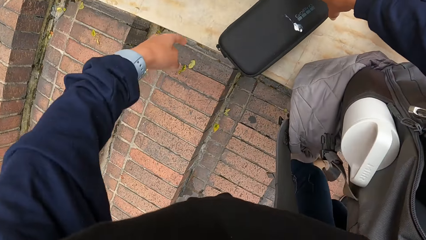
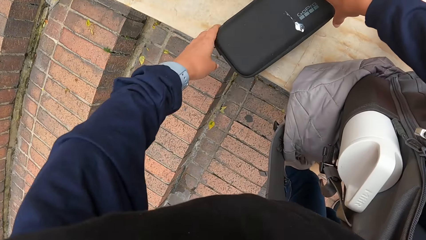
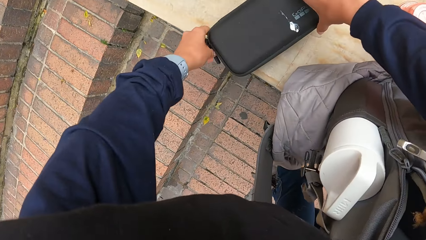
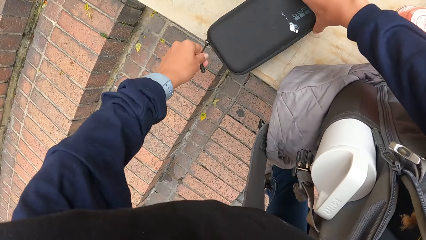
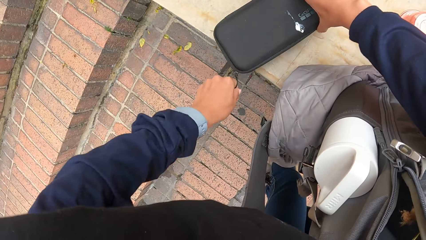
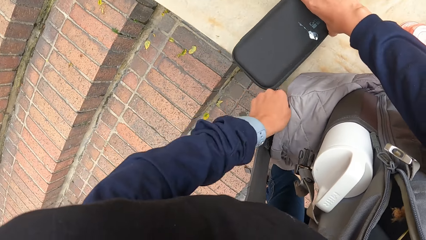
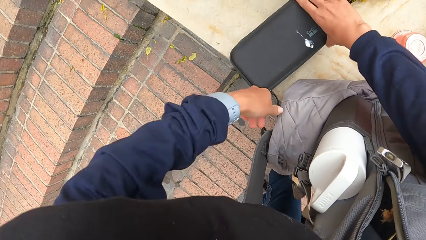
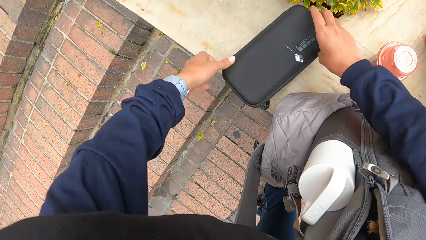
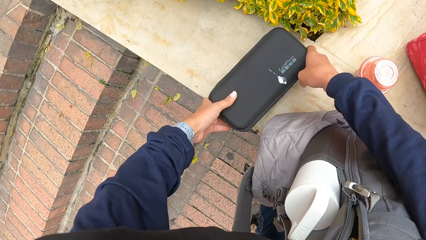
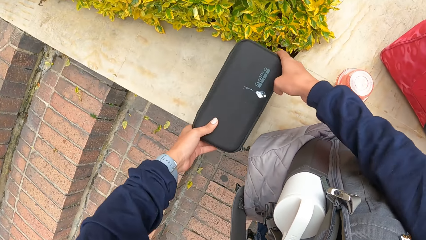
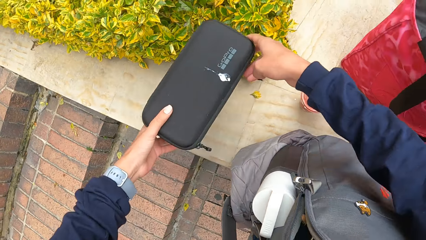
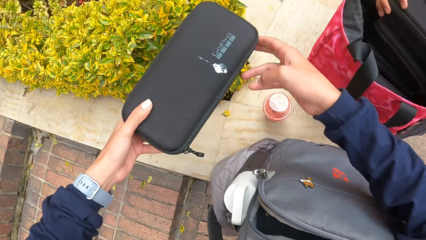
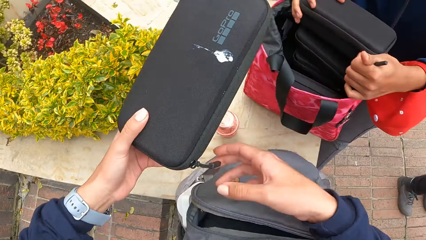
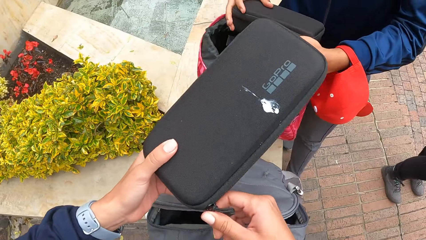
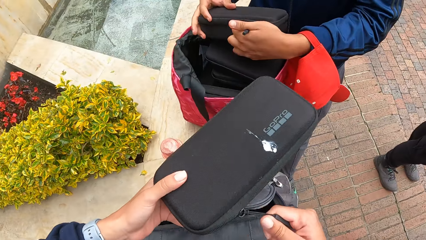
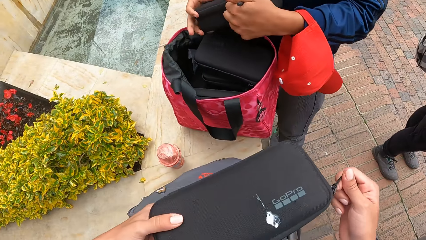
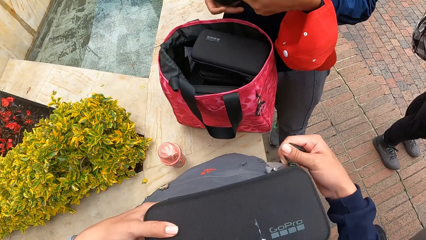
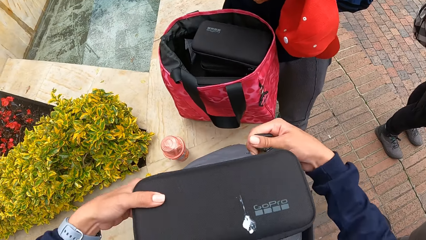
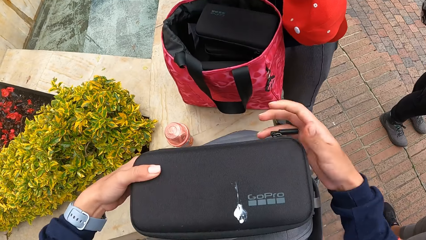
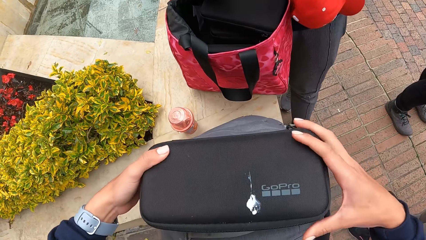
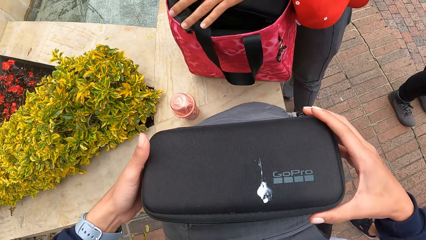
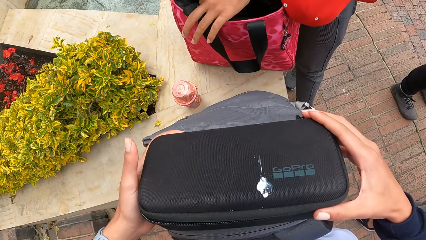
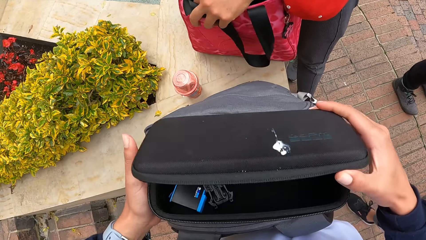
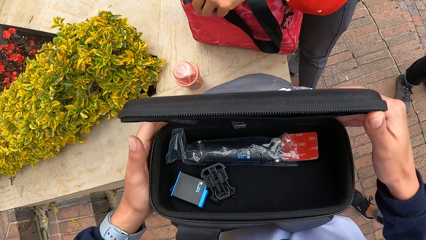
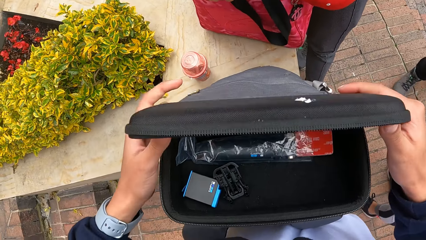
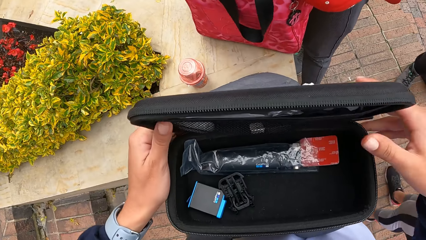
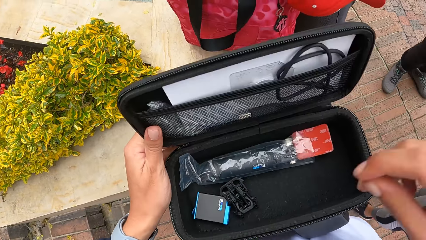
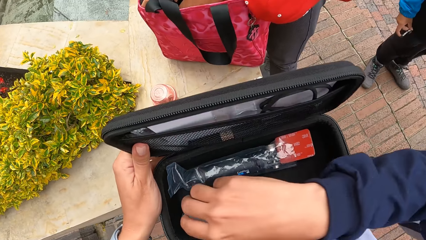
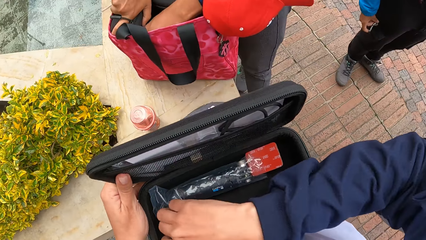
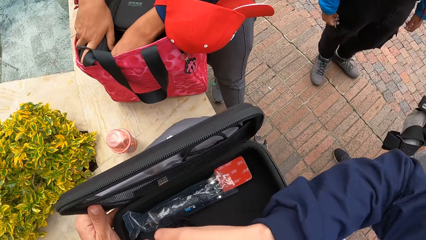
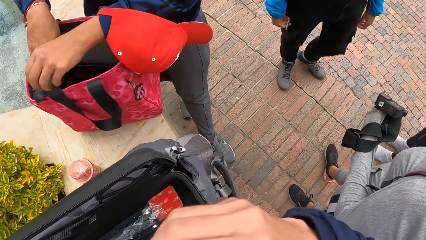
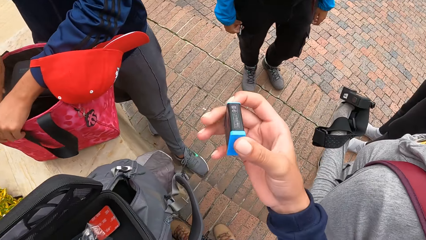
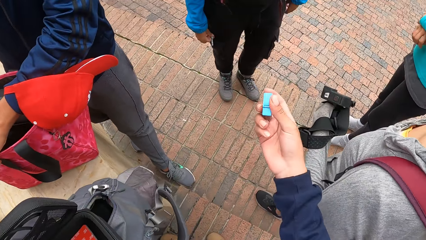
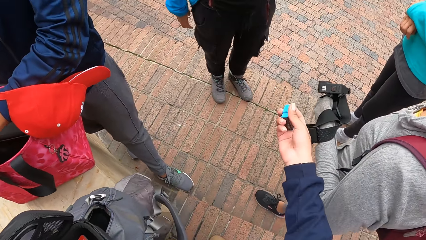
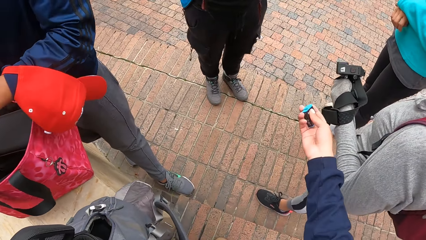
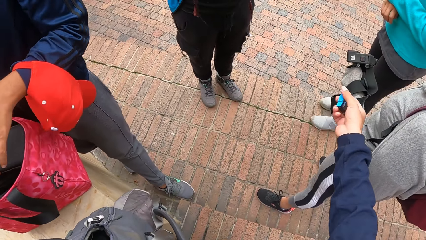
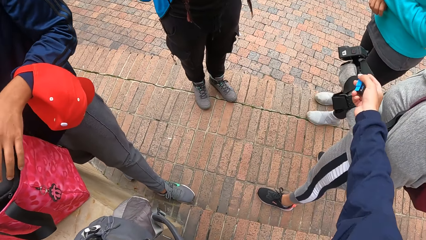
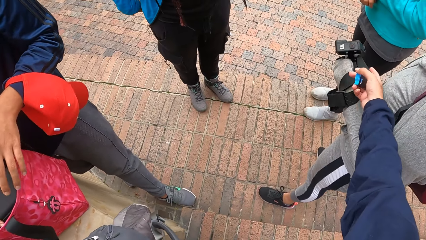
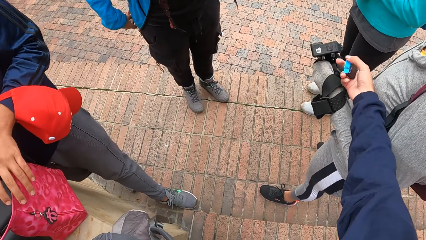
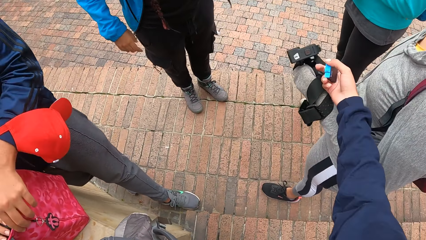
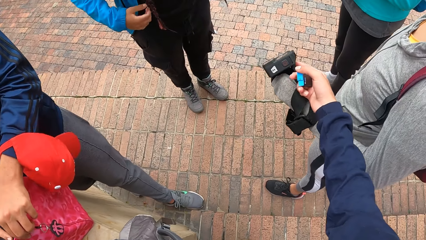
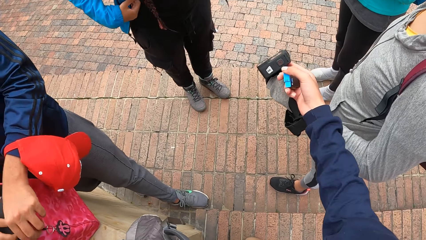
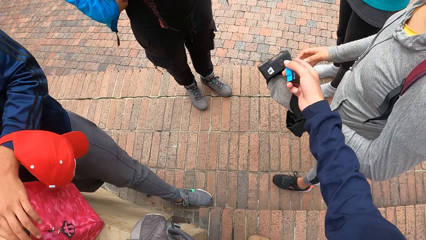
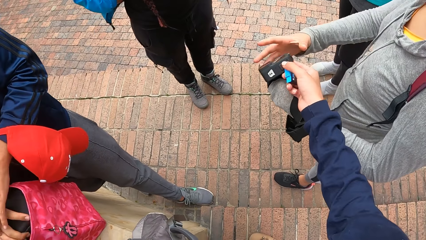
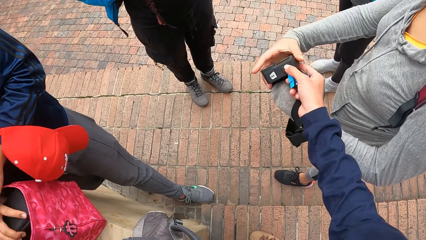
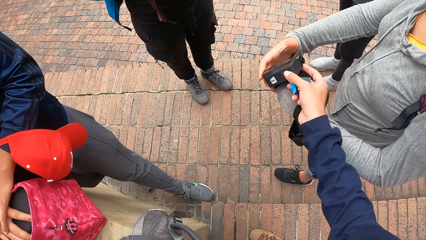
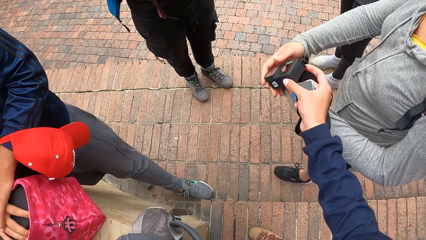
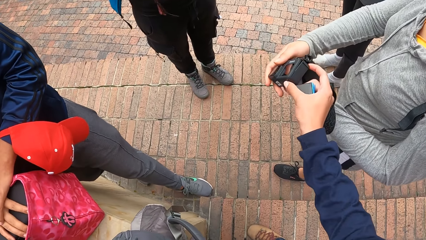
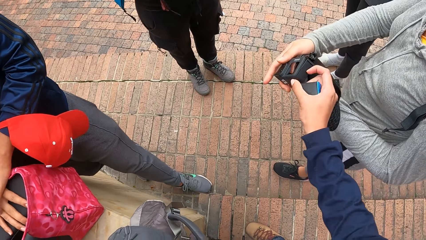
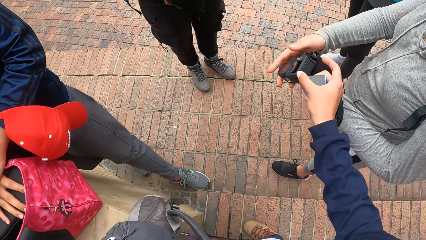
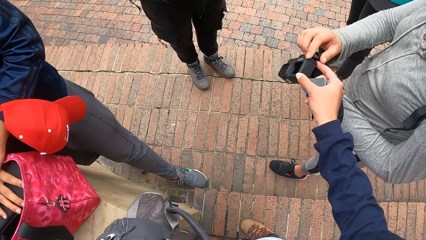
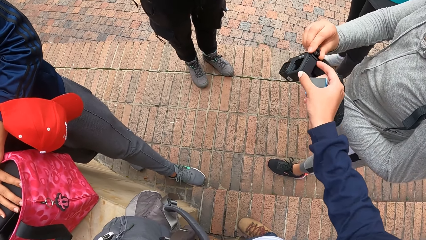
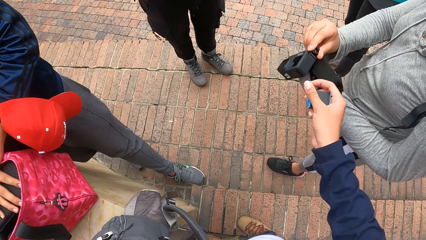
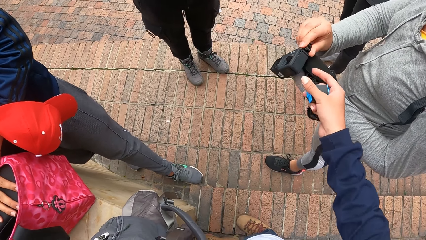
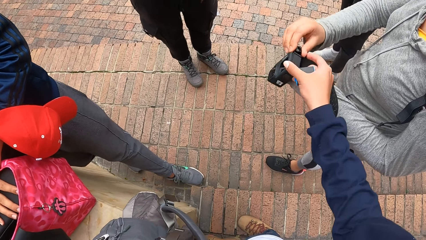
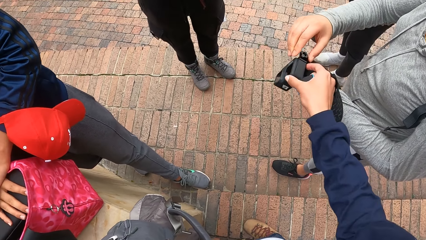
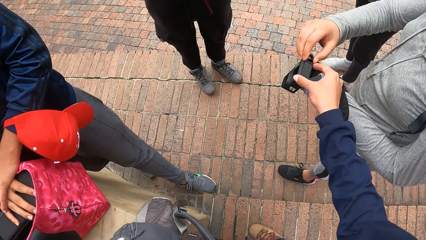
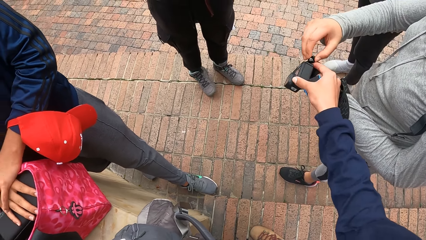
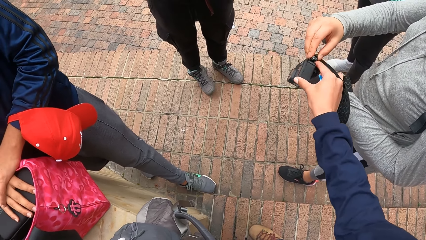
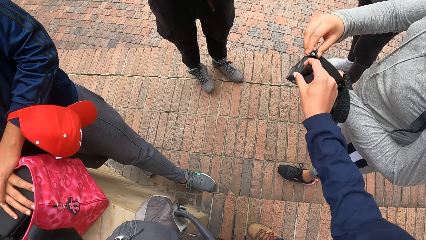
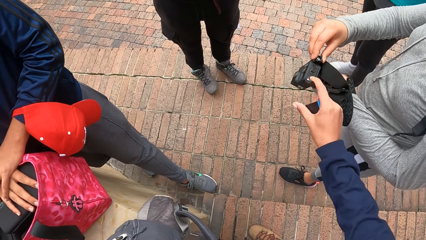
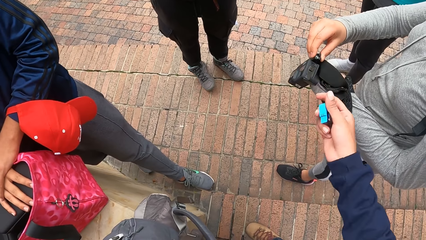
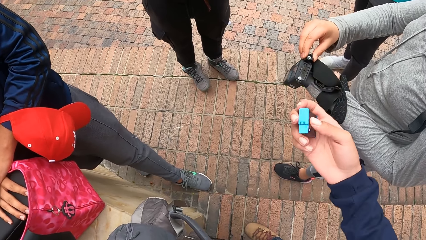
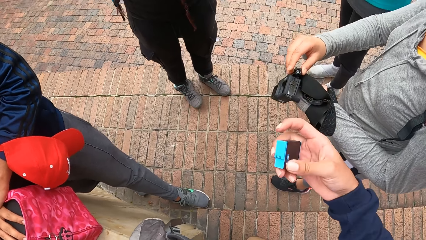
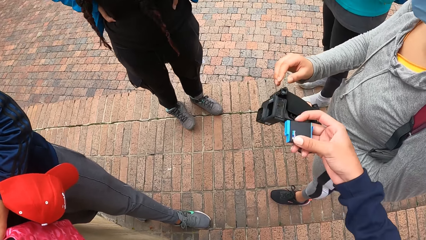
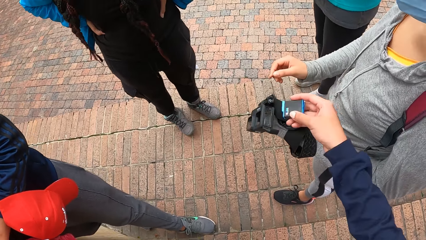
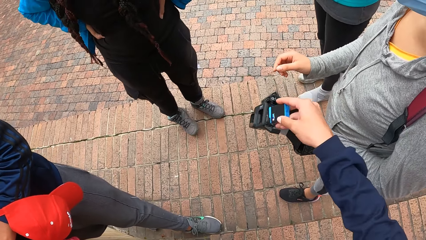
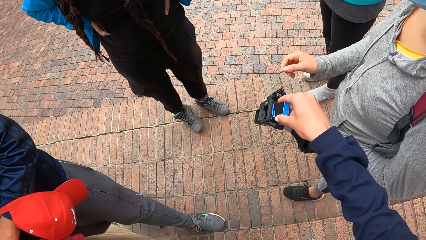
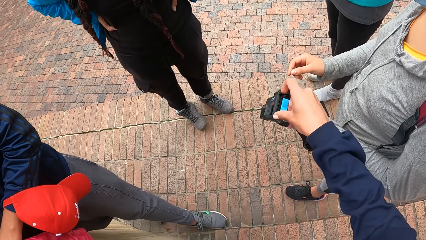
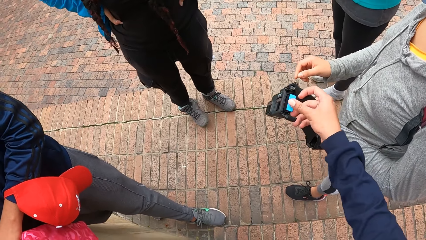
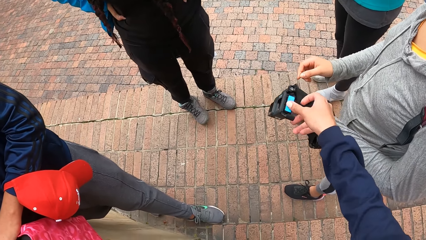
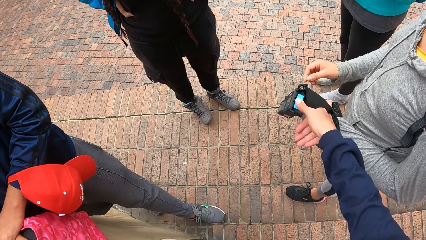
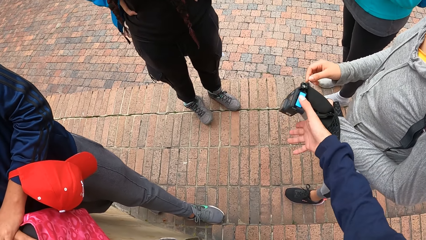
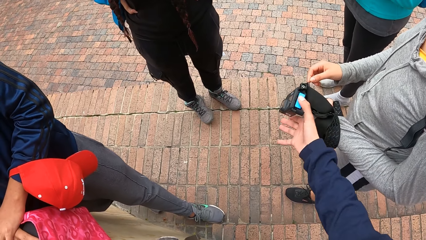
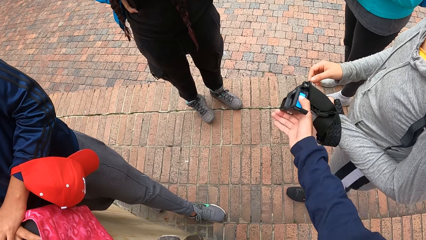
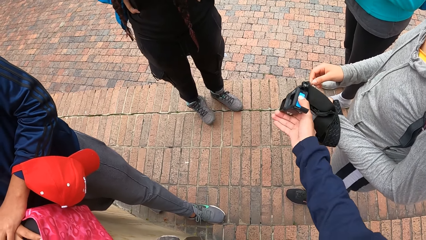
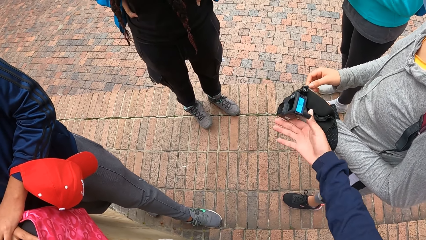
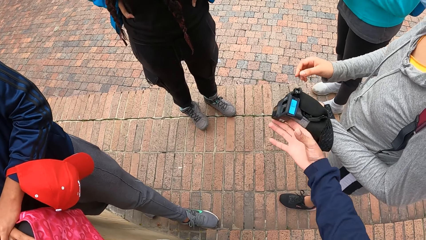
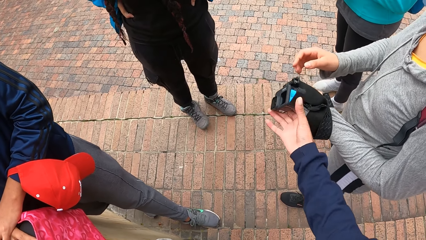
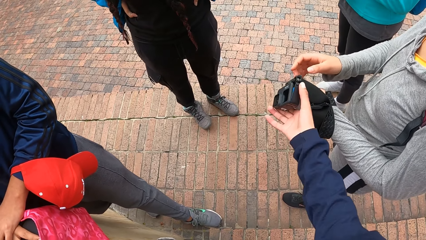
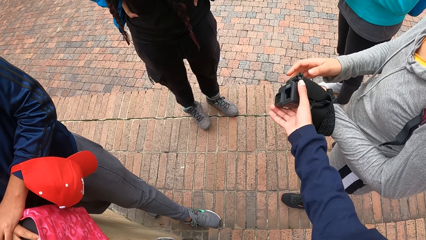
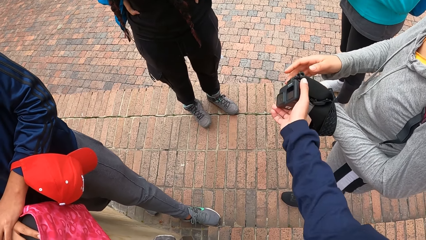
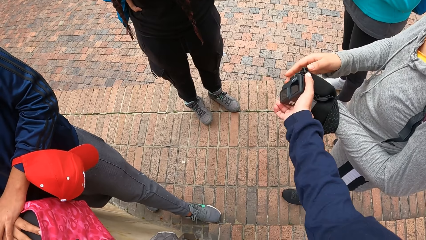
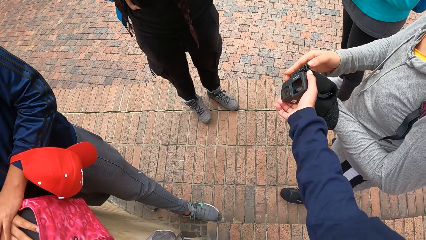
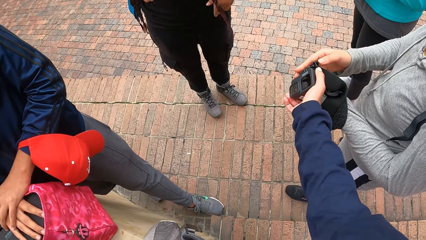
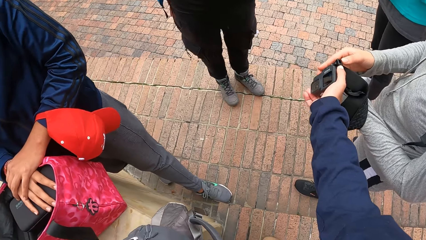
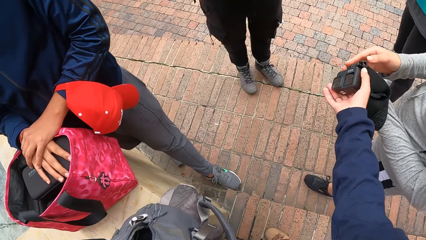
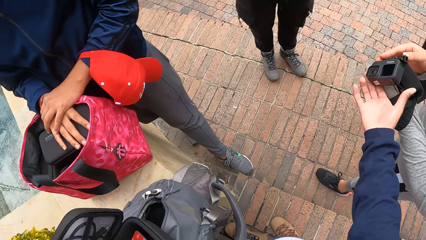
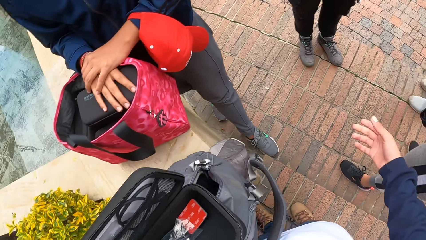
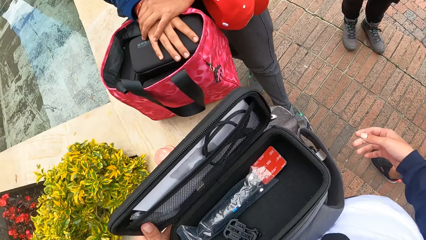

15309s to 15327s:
The camera wearer unzips the camera box on the concrete slab with her left hand. She picks up the camera box from the concrete slab with her hands. She unzips the camera box on the concrete slab with her right hand. She opens the camera box with her right hand. She picks up a camera battery from the camera box with her right hand. She opens the battery compartment of the camera in the hand of a woman with her right hand. She inserts the camera battery in her right hand into the battery compartment of the camera in the hand of the woman. She closes the battery compartment of the camera in the hand of the woman with her right hand.
